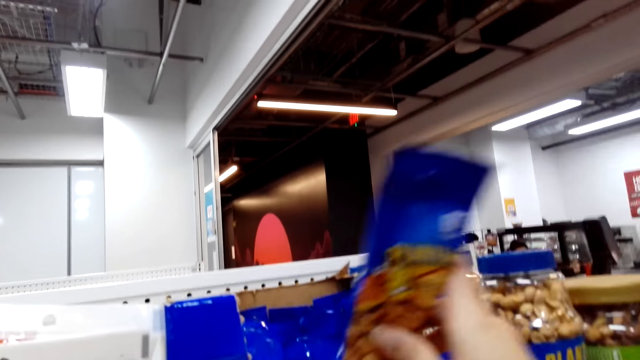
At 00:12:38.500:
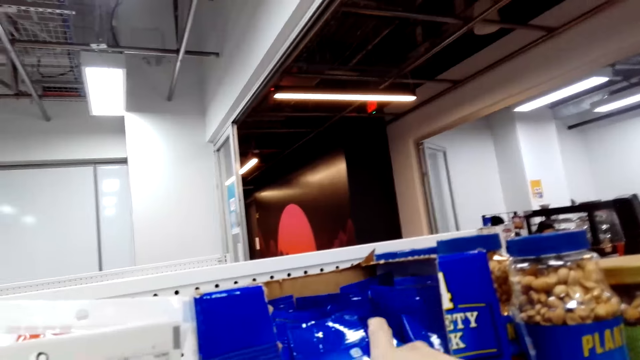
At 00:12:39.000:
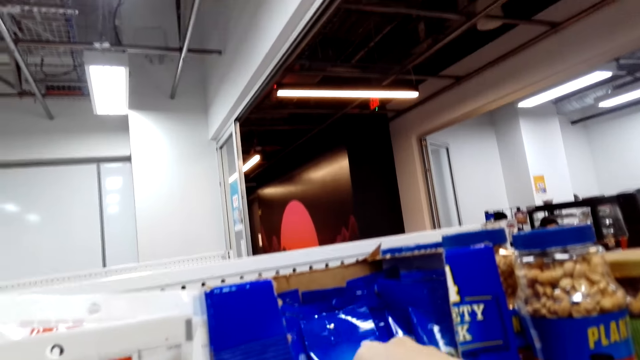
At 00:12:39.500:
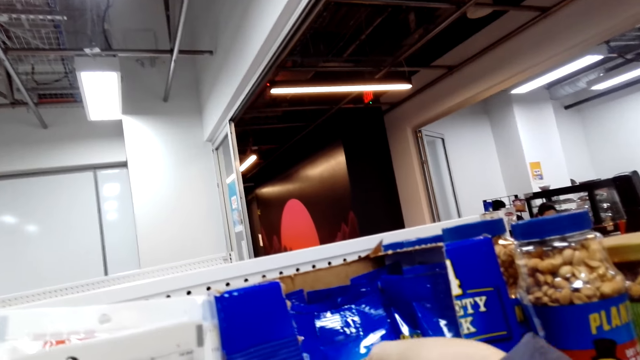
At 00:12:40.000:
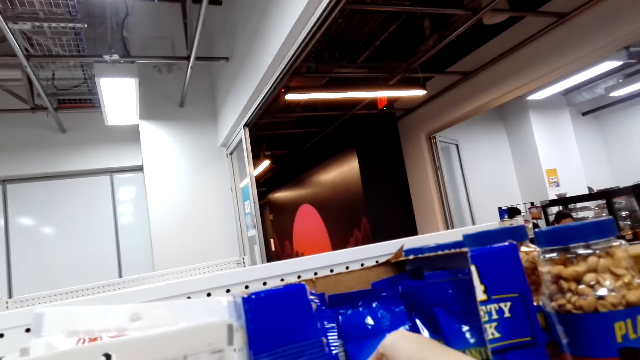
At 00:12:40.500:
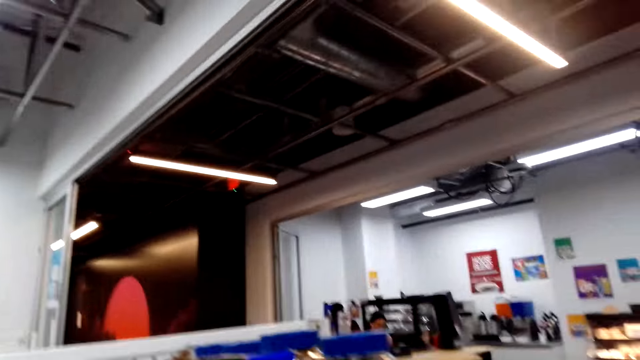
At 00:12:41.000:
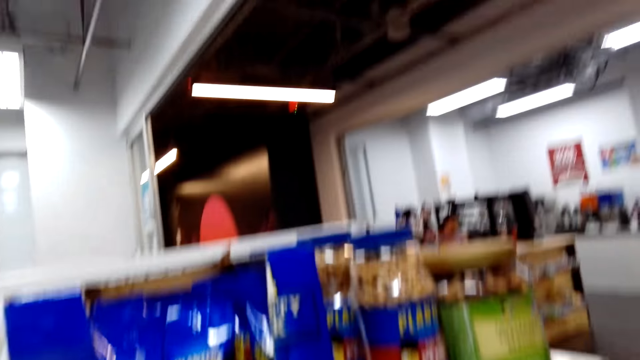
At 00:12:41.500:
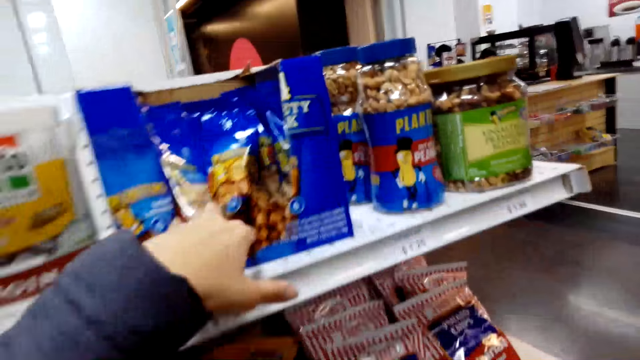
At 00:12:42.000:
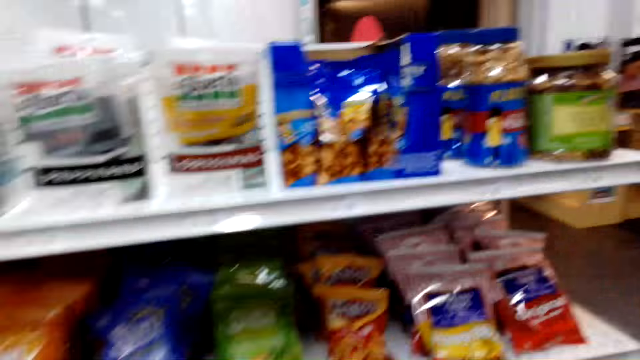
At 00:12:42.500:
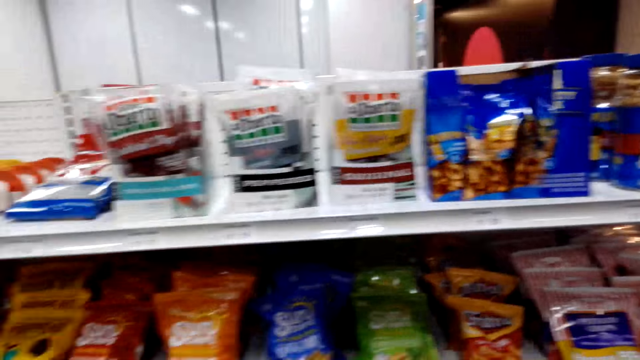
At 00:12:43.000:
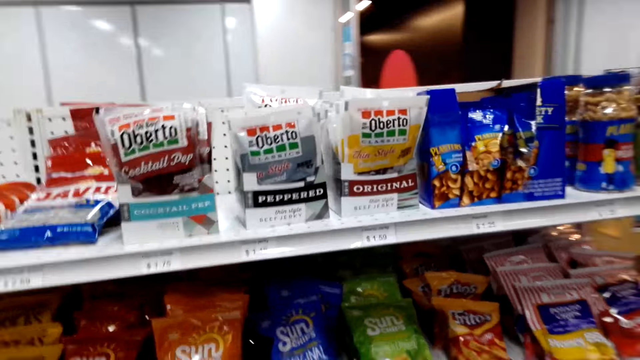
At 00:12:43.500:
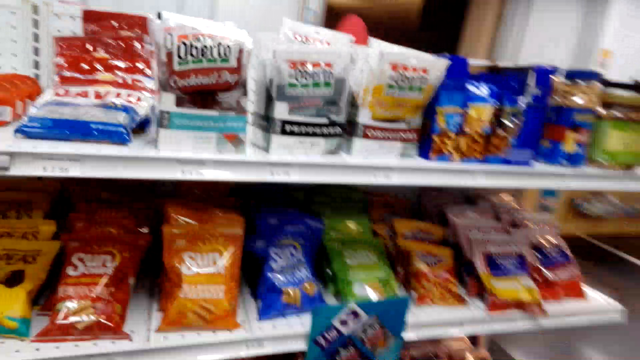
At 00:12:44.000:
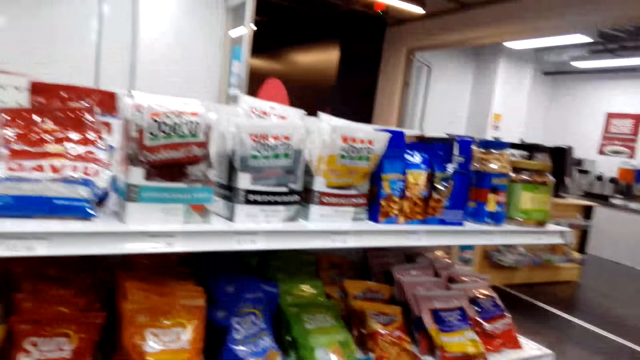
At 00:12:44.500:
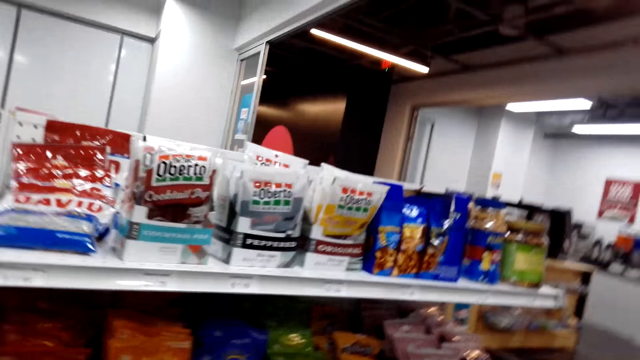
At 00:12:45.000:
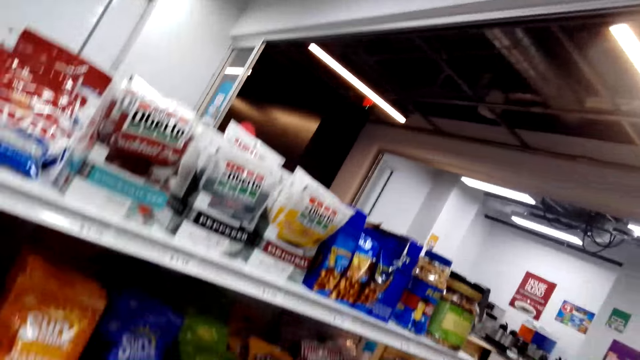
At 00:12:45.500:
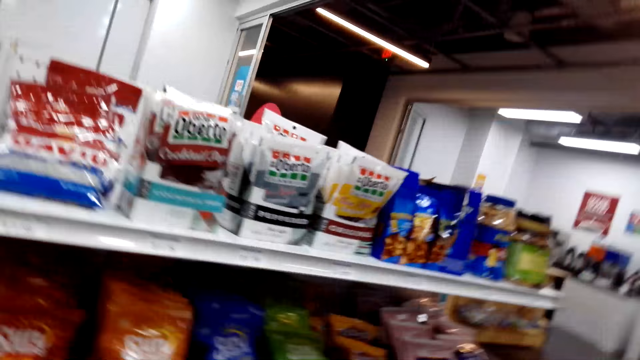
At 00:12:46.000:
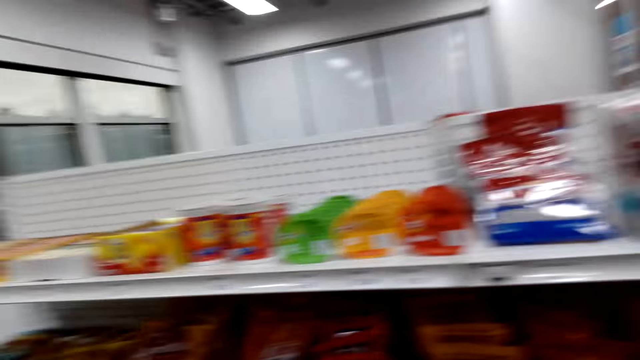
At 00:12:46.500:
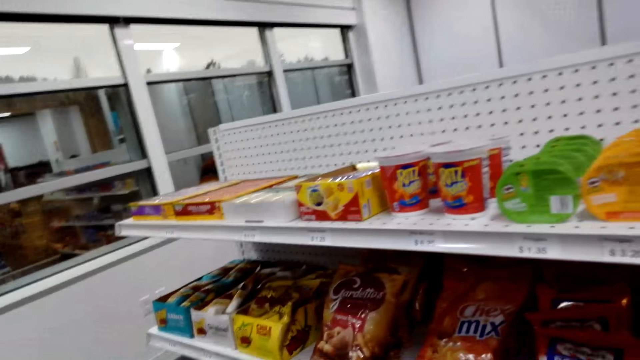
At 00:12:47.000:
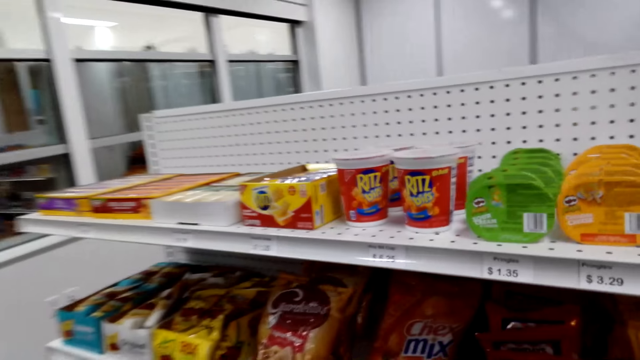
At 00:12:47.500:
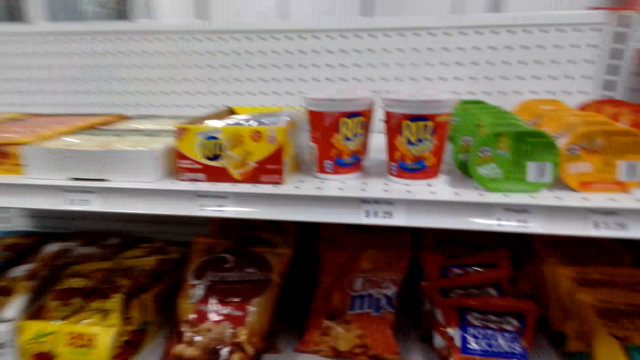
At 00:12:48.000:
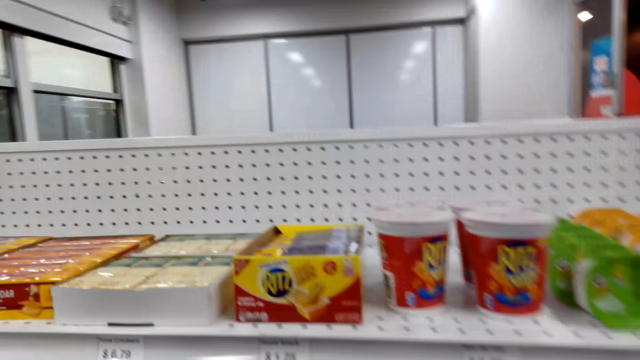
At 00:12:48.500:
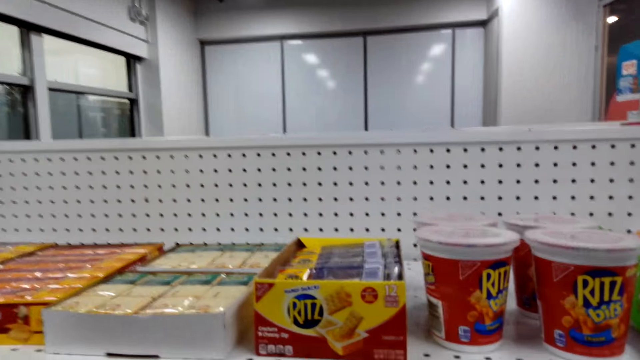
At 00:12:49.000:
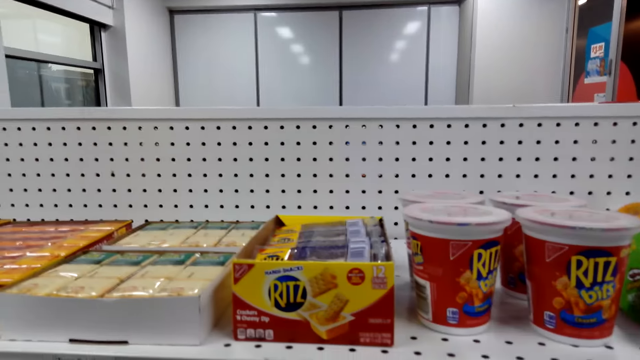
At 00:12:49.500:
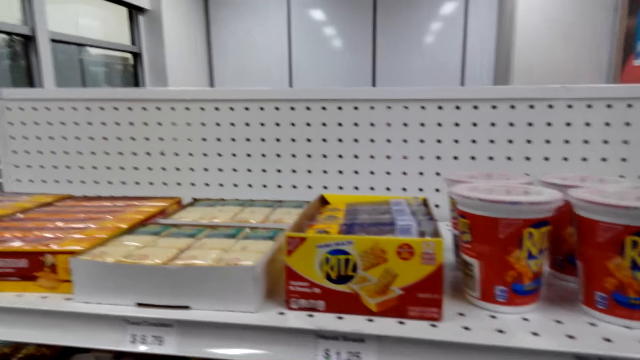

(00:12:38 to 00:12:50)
The camera wearer puts the nuts packet on the shelf and aligns the nuts packet. He pulls his hand off the nuts packet. He walks around a store.

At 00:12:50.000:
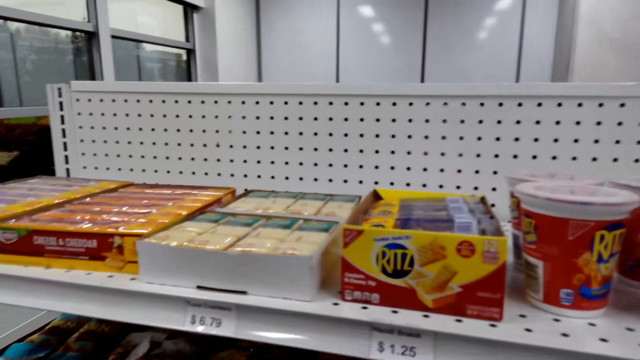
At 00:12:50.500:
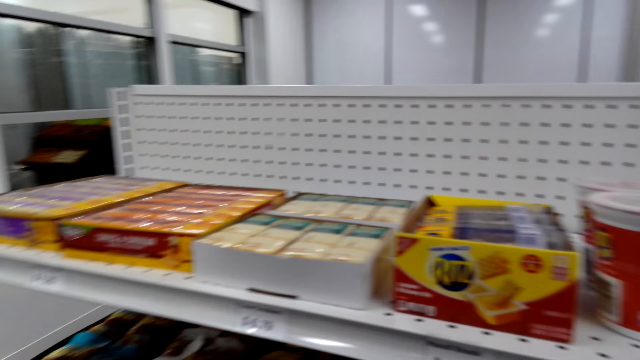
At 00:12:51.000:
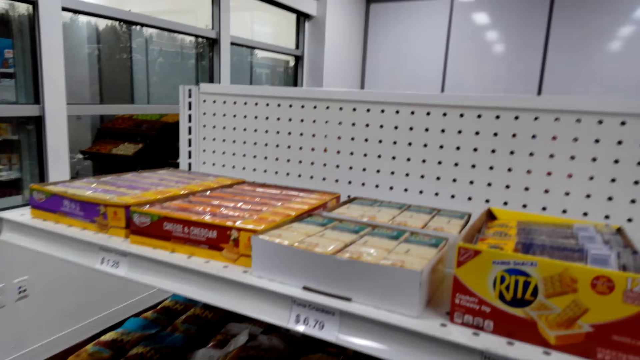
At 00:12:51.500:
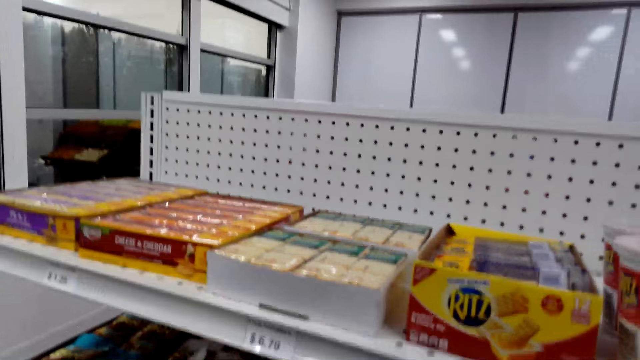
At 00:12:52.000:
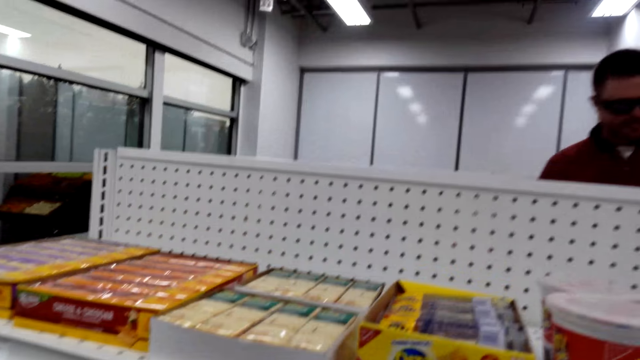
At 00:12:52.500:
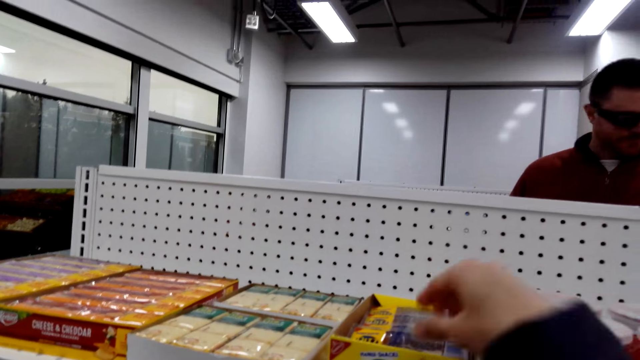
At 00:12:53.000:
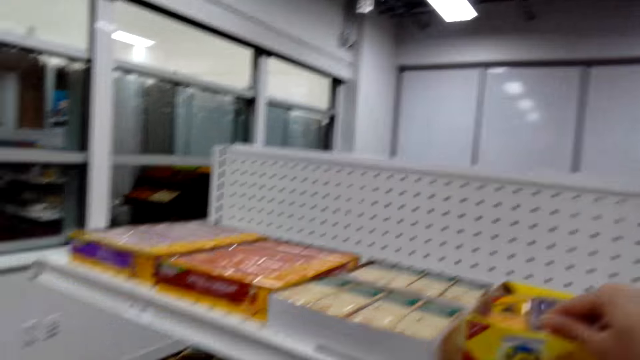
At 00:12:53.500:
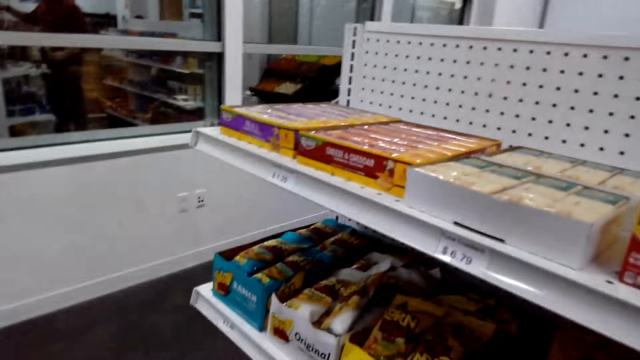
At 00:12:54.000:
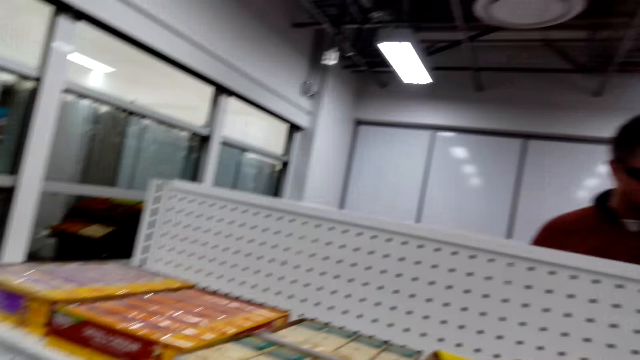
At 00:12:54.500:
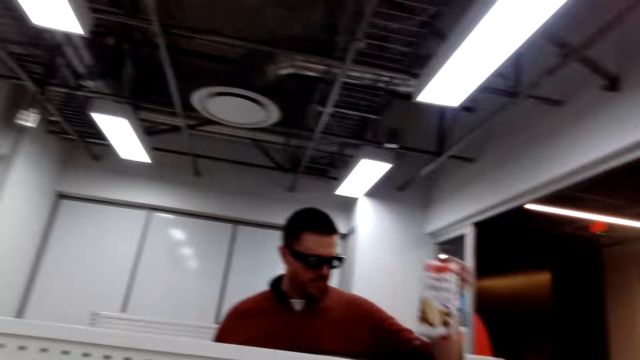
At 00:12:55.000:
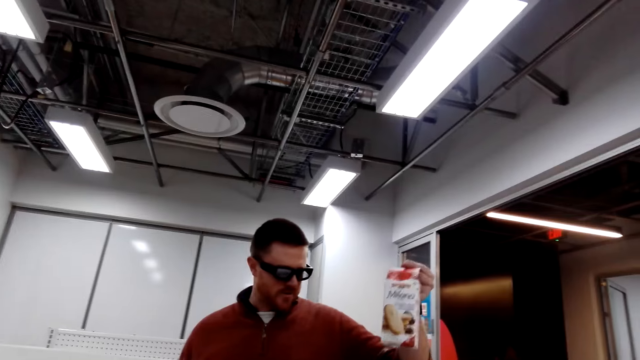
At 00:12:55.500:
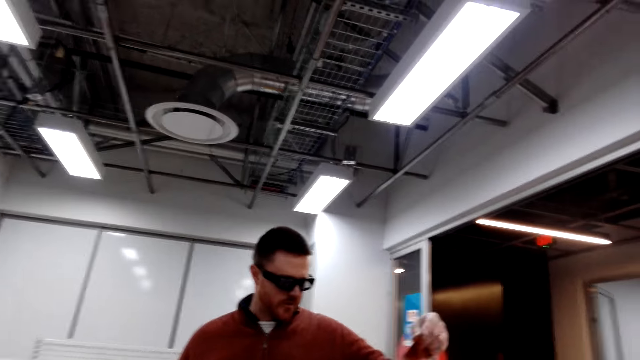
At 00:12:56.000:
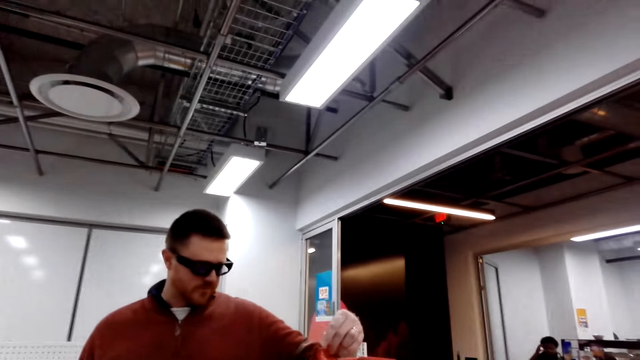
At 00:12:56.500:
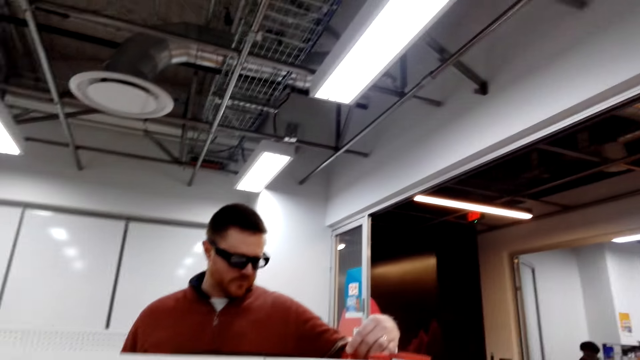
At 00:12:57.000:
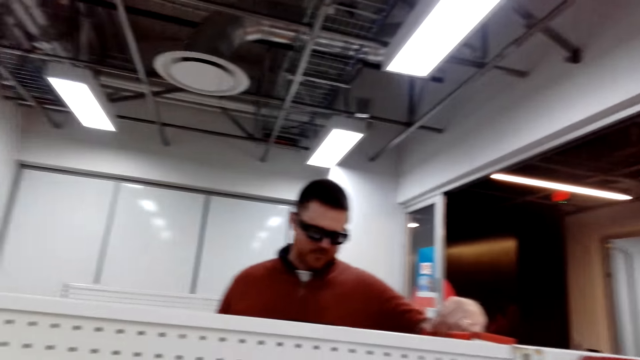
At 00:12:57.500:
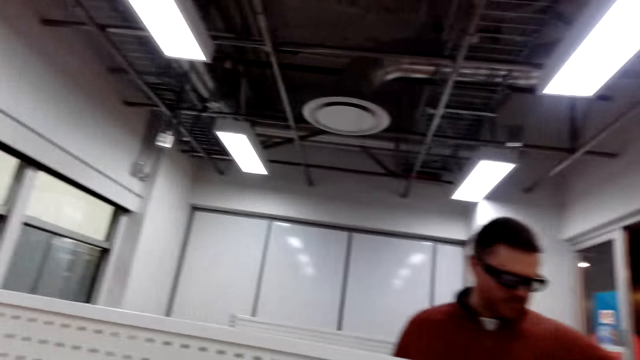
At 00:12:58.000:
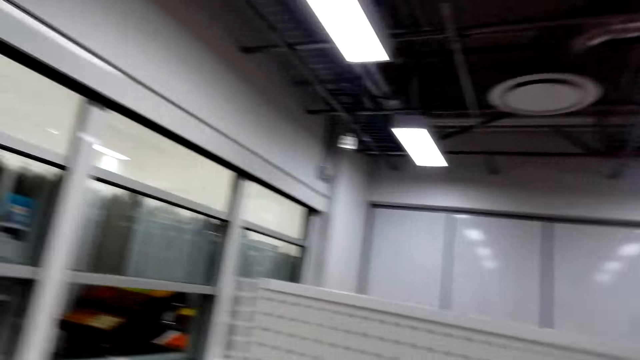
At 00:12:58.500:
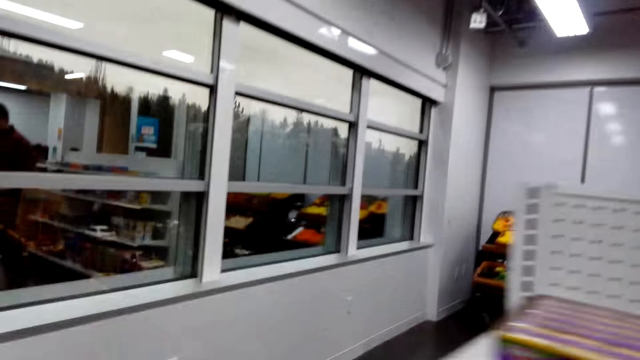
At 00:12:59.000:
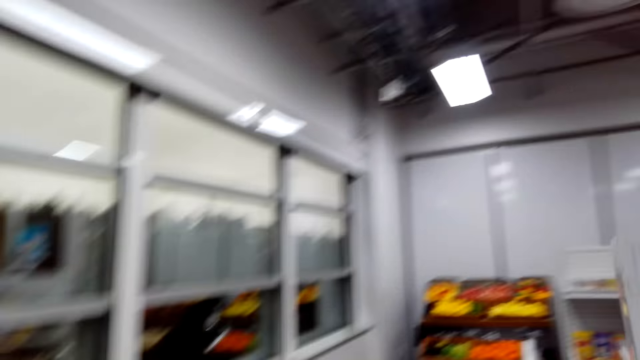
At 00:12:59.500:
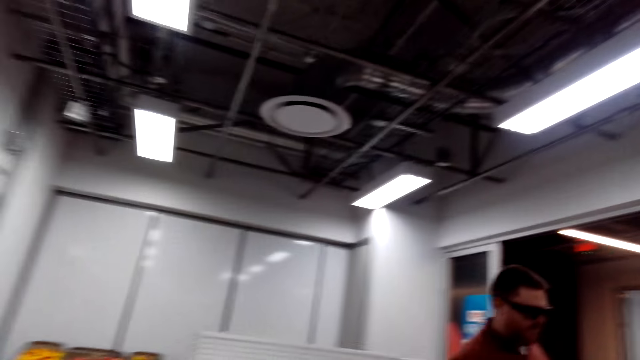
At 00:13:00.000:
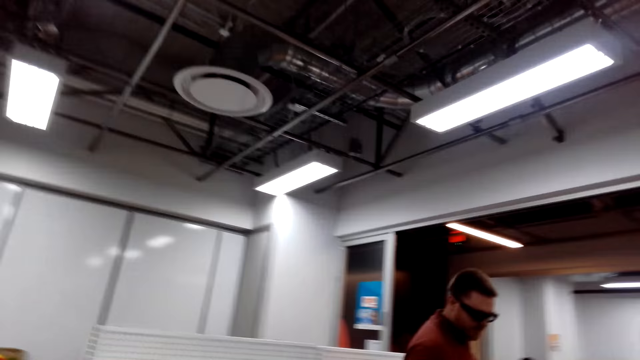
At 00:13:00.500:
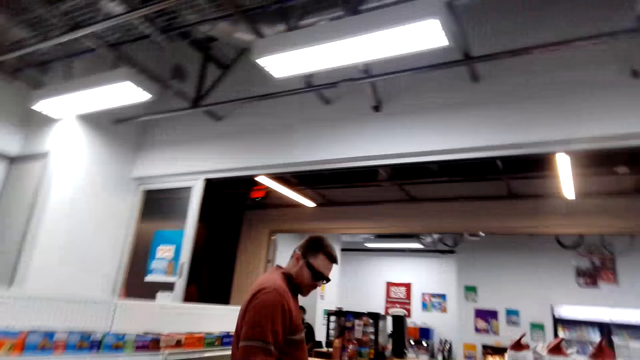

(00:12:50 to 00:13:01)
The camera wearer picks something. A man lifts something. The camera wearer walks around a store.
